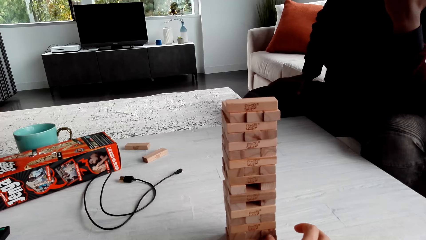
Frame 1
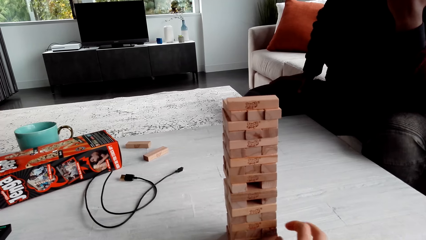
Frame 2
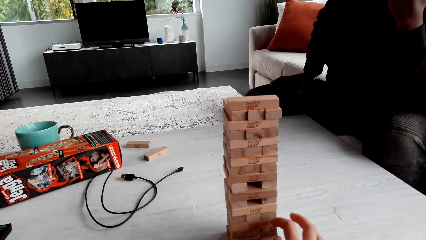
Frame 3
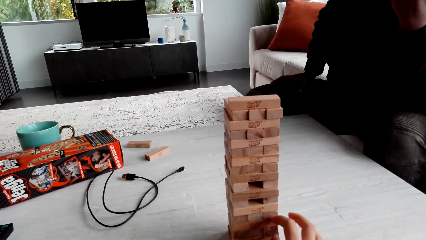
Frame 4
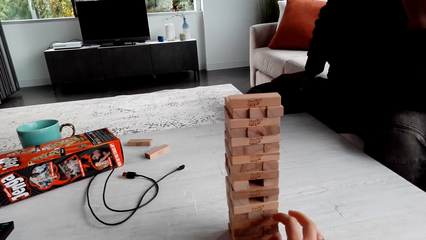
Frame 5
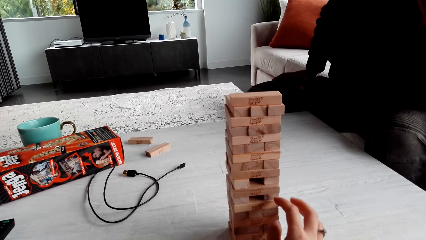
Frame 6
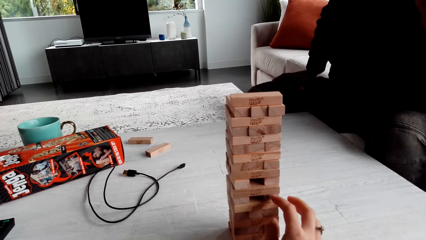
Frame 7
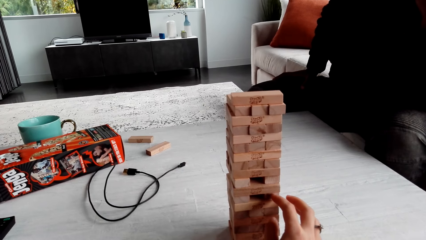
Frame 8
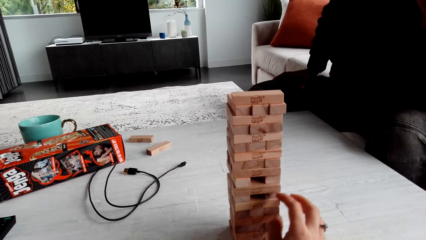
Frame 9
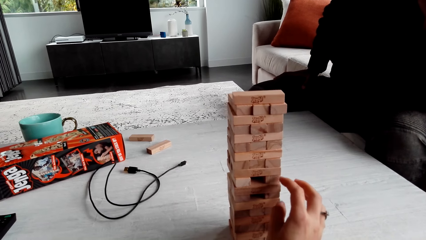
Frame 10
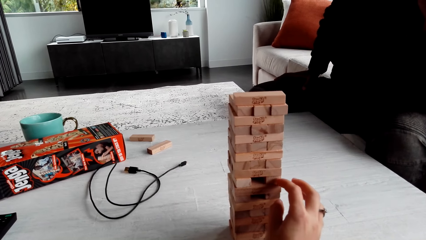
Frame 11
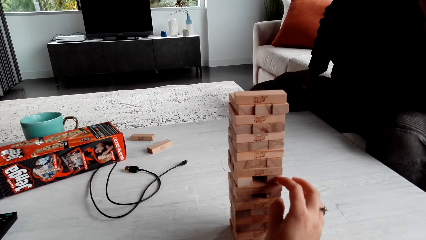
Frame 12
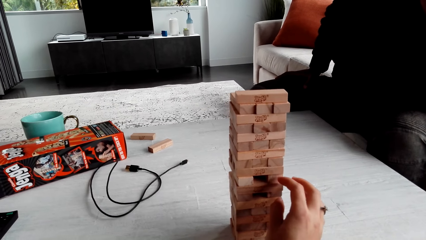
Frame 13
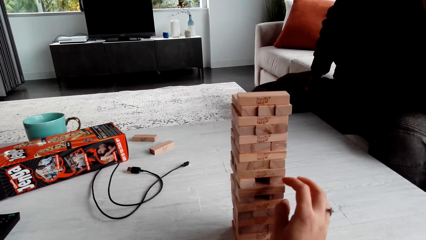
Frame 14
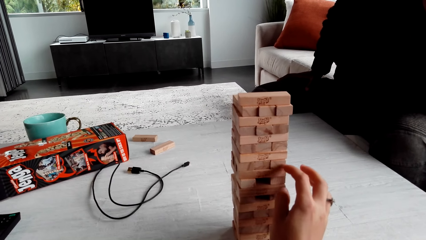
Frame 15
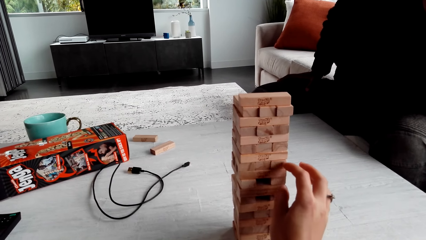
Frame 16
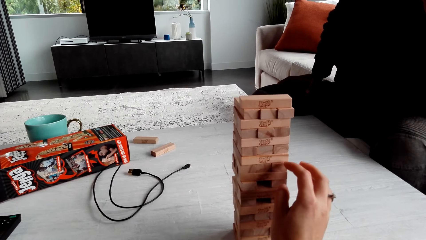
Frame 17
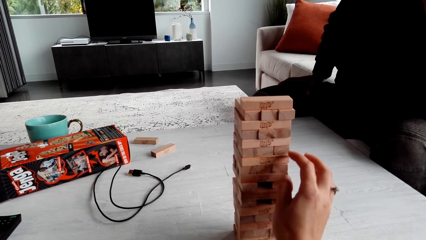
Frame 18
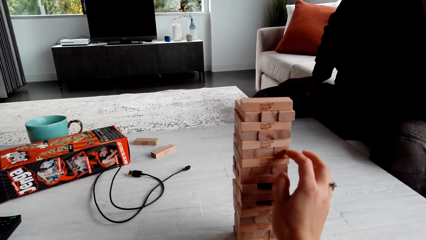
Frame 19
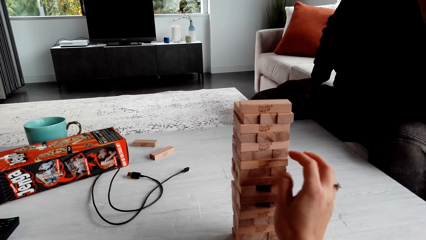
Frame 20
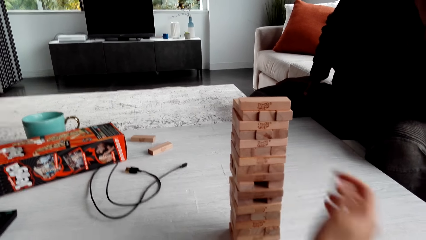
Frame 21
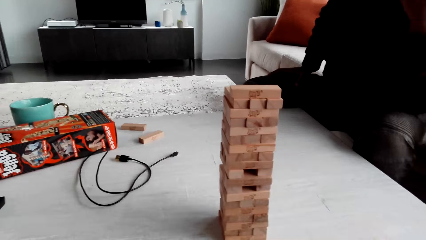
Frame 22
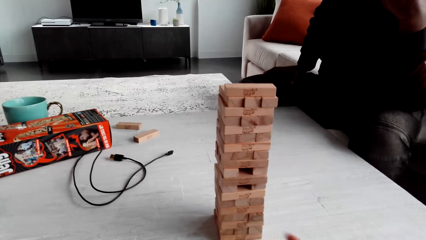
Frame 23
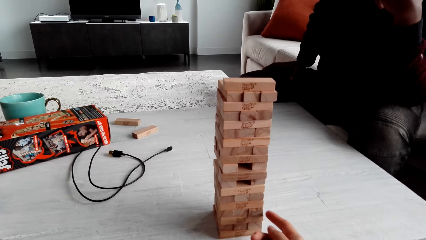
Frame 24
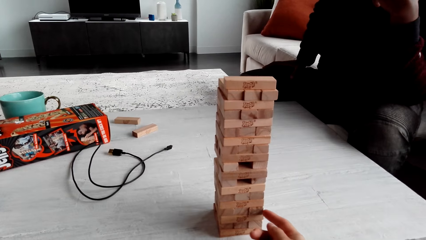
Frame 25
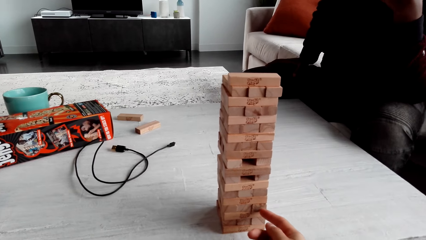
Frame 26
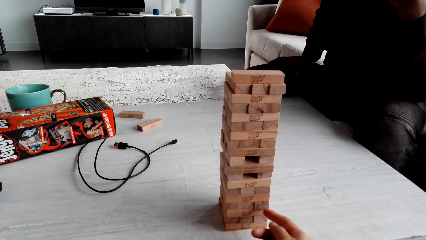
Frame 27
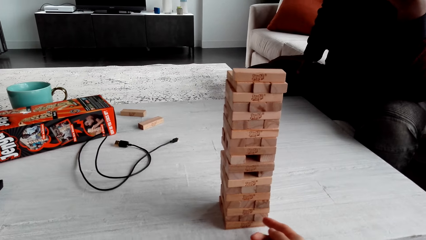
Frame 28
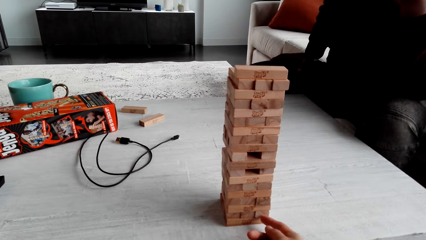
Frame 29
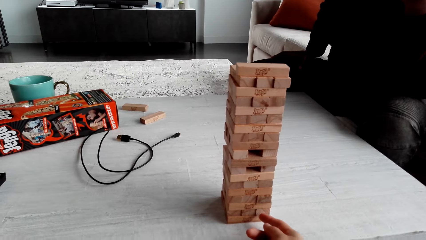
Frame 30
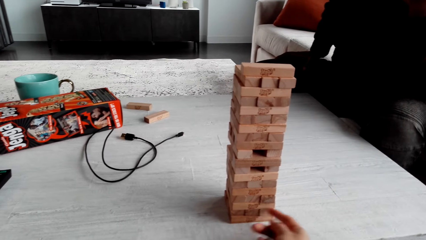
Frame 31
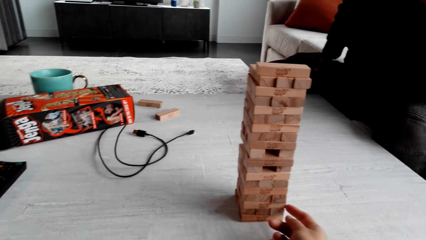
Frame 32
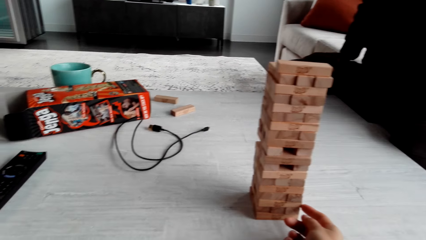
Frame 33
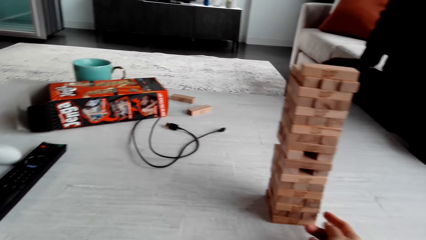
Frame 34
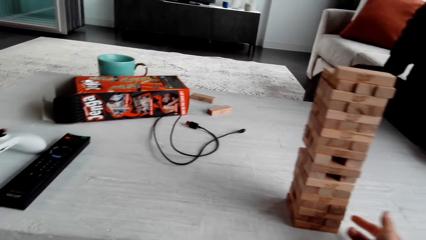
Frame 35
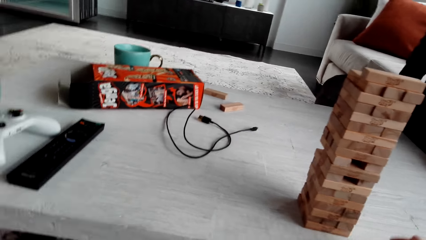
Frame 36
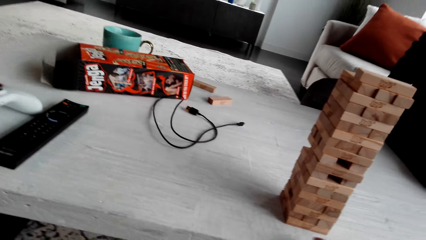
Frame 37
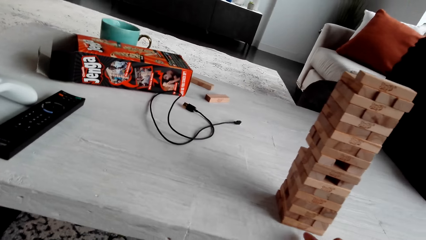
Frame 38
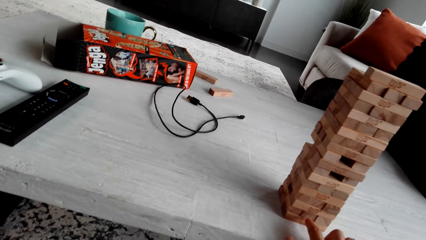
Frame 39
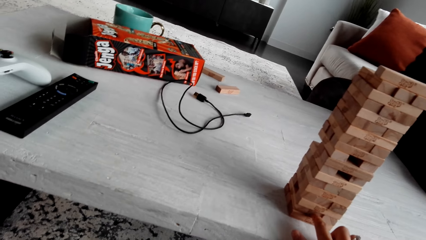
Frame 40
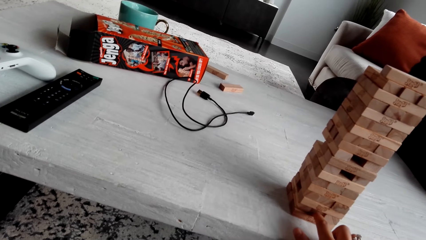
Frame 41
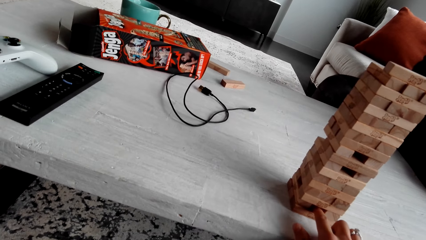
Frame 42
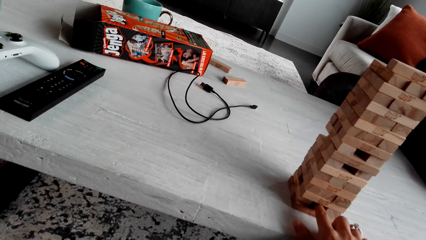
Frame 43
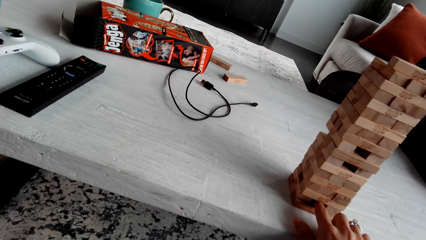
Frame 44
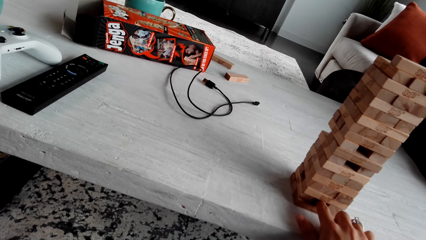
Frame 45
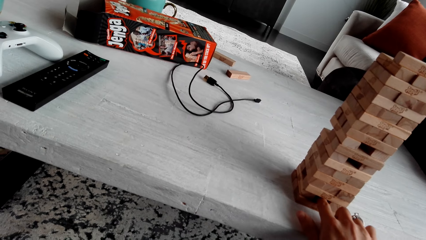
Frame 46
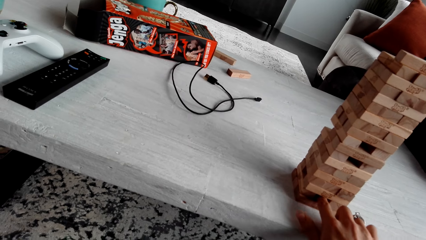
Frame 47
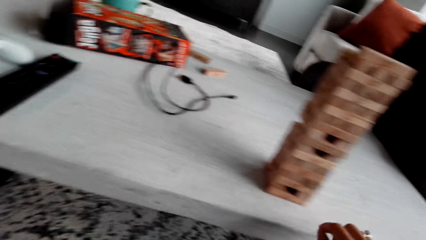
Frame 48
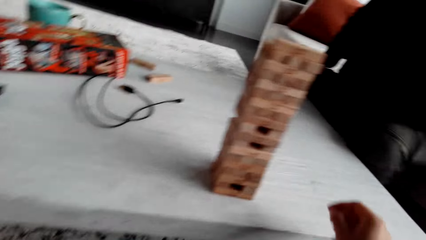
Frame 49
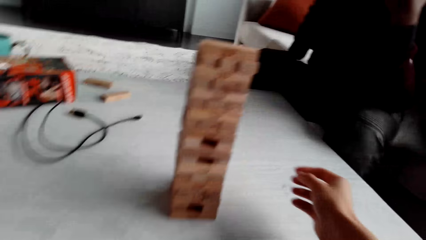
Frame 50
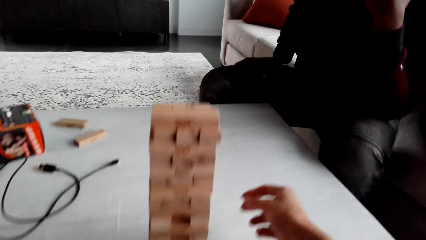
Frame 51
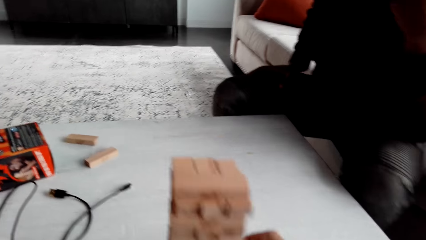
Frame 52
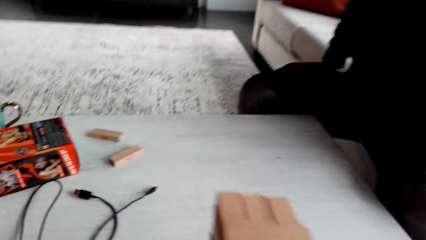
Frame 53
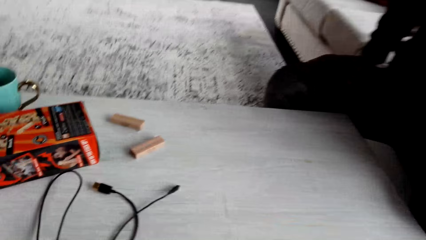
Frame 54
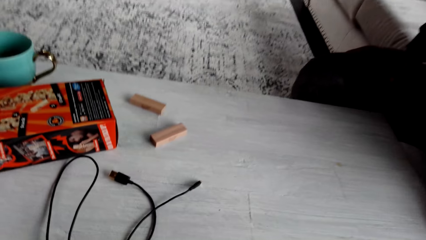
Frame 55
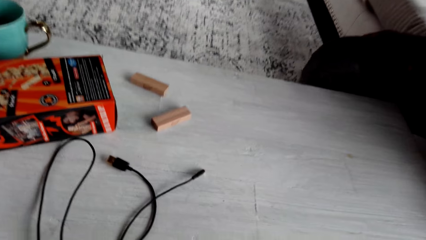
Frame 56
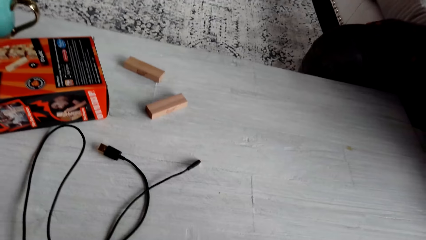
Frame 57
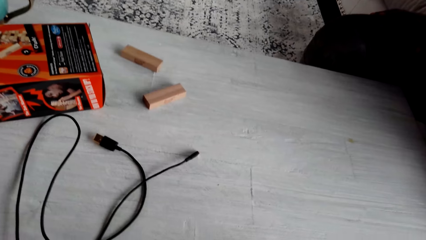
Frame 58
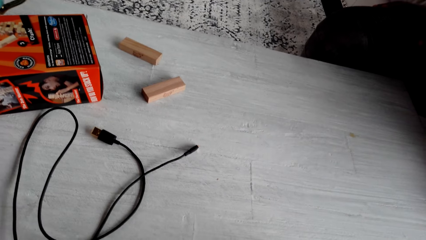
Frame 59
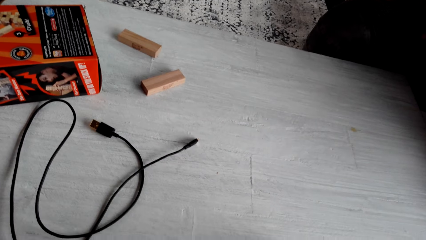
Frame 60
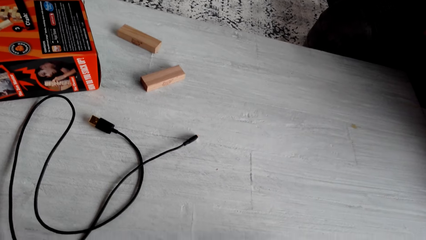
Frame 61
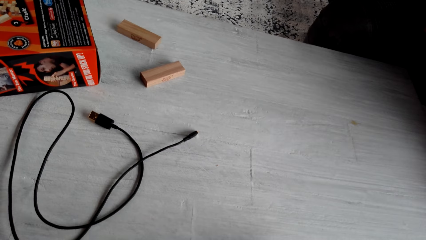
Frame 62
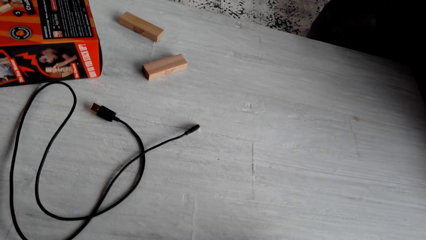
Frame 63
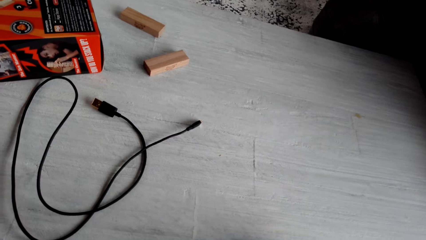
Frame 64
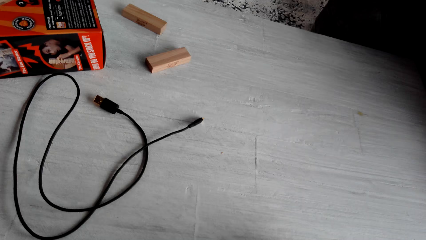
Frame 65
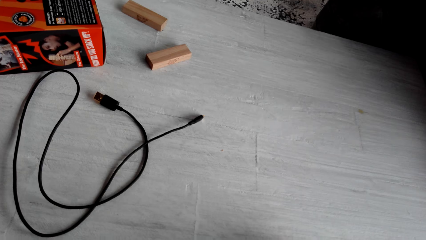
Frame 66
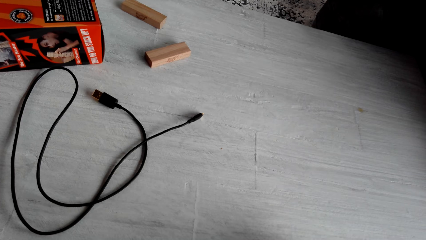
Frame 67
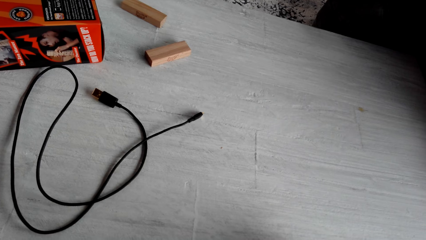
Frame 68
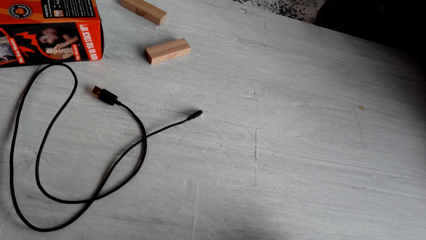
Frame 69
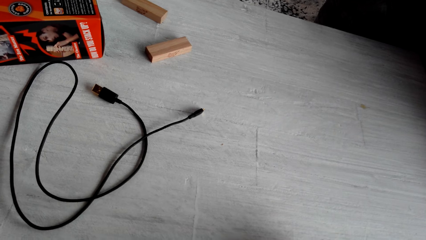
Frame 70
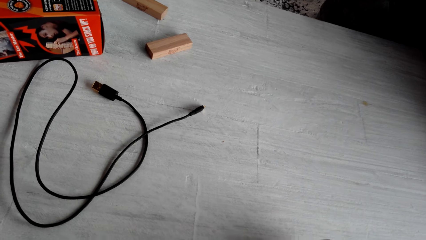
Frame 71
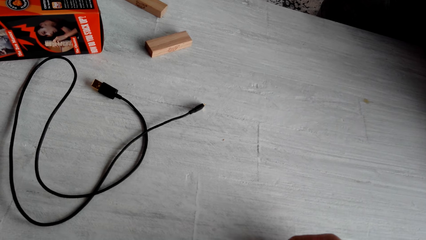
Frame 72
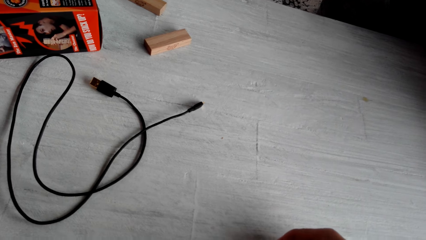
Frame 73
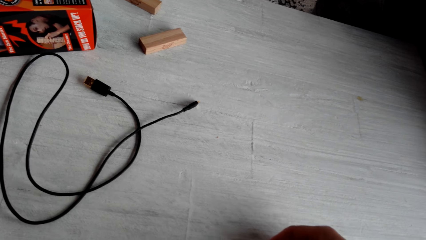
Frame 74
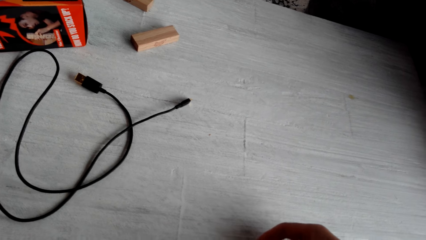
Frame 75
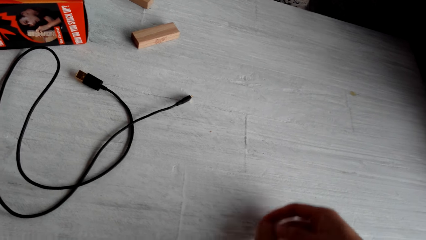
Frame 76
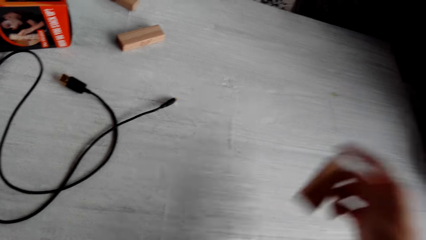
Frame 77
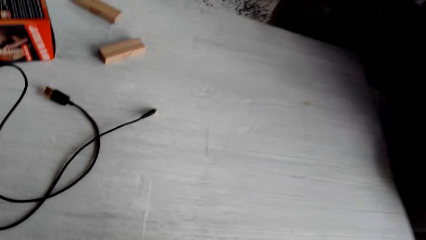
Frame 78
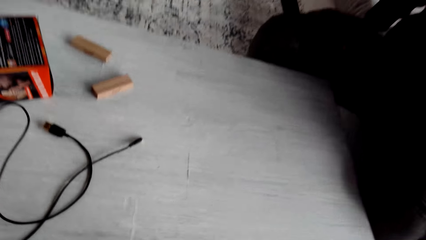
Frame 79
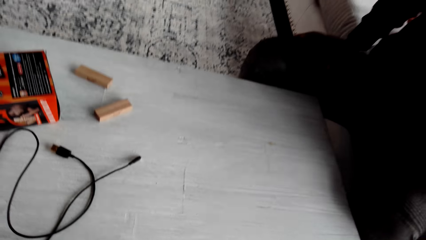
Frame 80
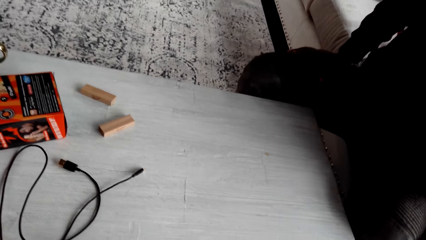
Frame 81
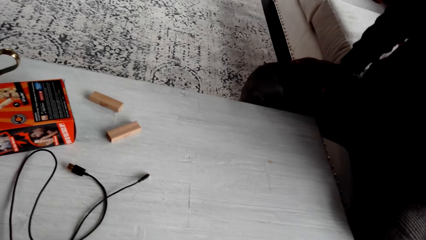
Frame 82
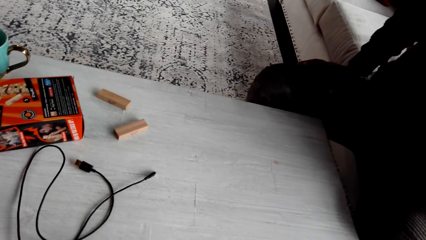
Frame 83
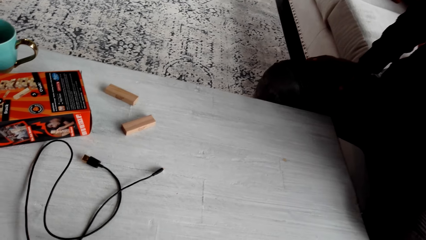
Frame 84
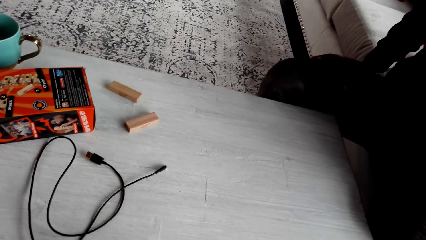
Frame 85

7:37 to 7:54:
The camera wearer removes a jenga block. They look around. They remove a jenga block.
